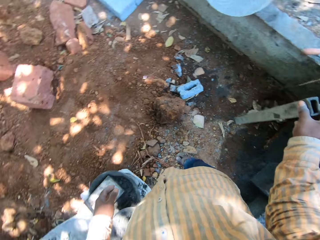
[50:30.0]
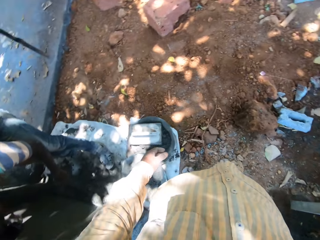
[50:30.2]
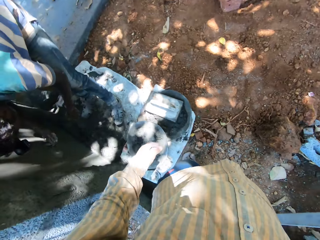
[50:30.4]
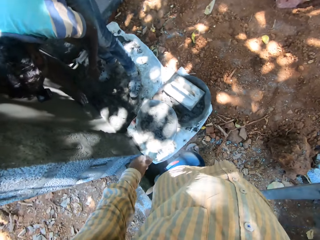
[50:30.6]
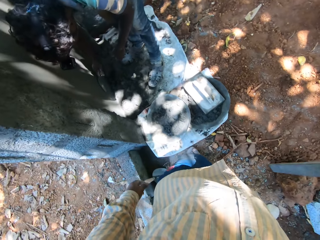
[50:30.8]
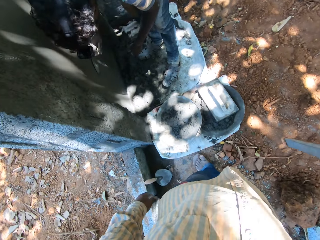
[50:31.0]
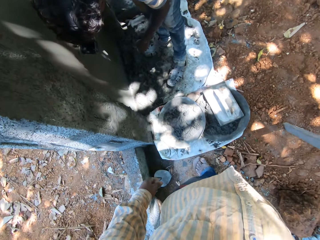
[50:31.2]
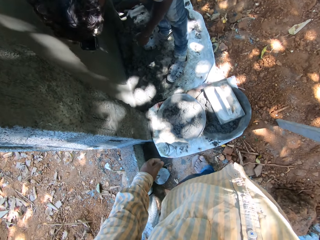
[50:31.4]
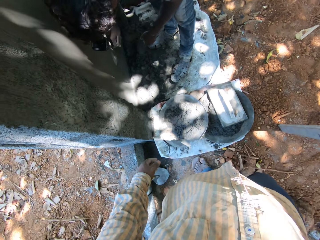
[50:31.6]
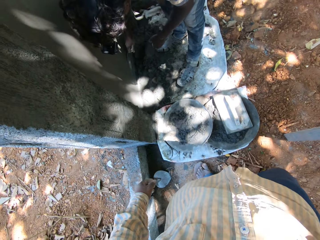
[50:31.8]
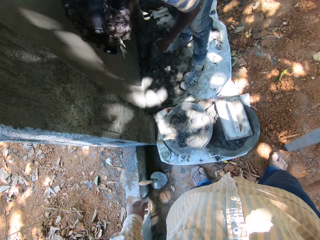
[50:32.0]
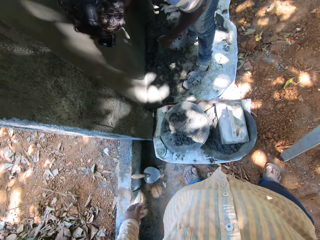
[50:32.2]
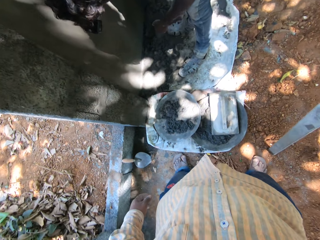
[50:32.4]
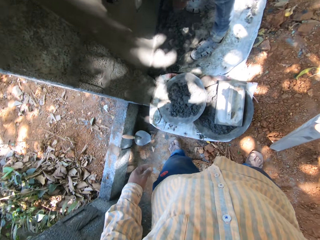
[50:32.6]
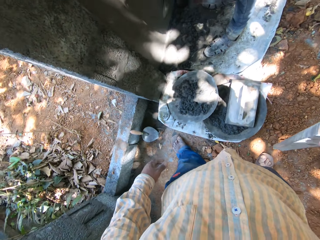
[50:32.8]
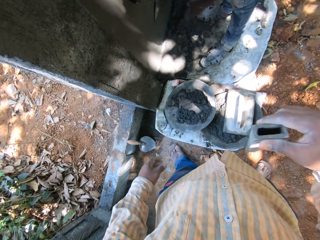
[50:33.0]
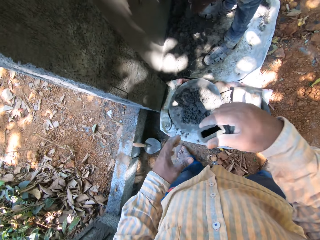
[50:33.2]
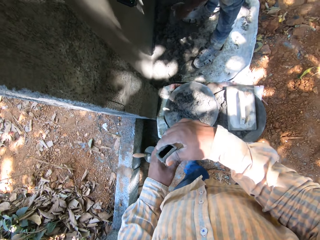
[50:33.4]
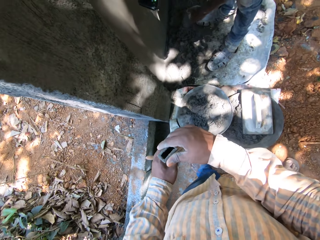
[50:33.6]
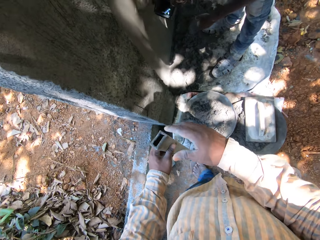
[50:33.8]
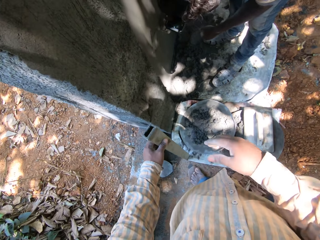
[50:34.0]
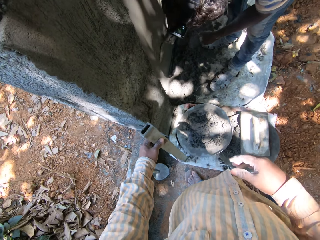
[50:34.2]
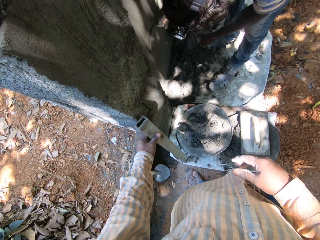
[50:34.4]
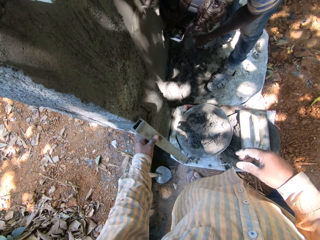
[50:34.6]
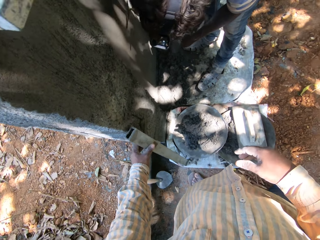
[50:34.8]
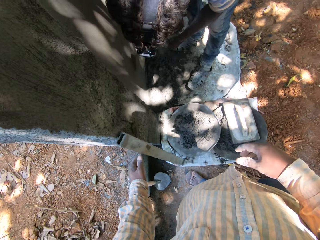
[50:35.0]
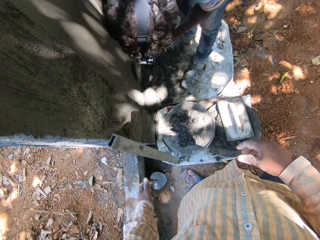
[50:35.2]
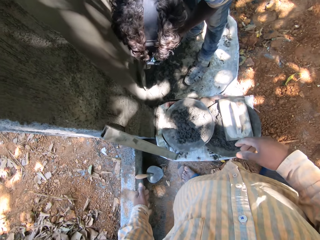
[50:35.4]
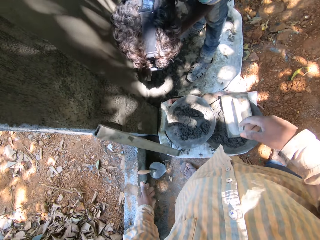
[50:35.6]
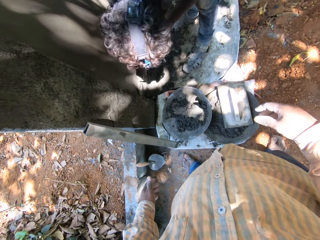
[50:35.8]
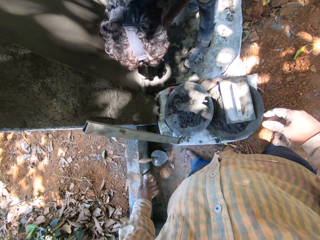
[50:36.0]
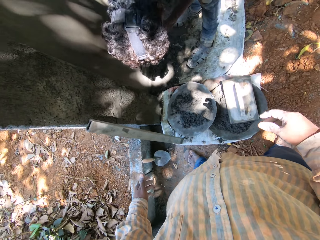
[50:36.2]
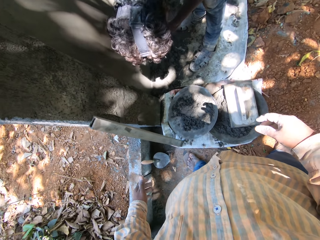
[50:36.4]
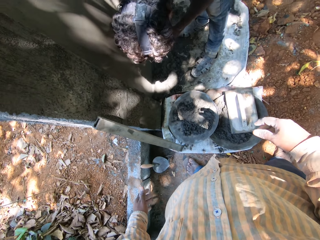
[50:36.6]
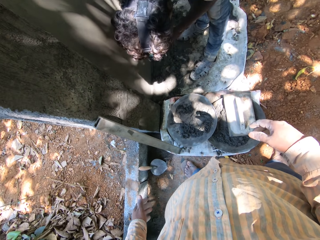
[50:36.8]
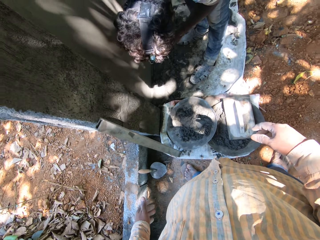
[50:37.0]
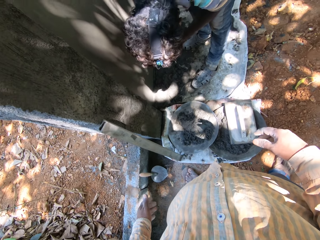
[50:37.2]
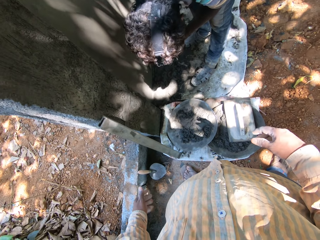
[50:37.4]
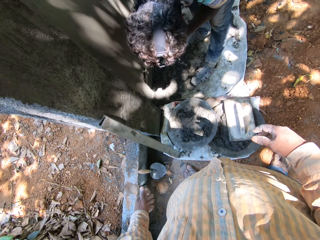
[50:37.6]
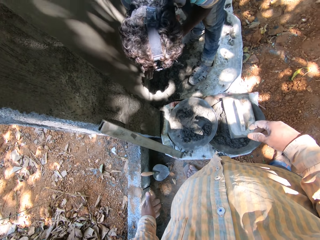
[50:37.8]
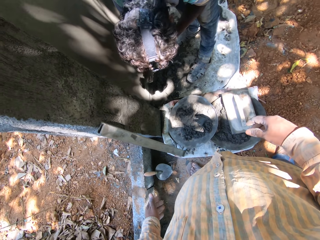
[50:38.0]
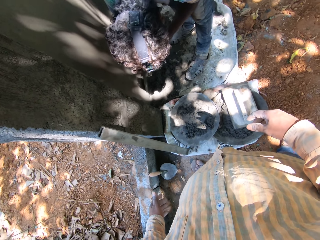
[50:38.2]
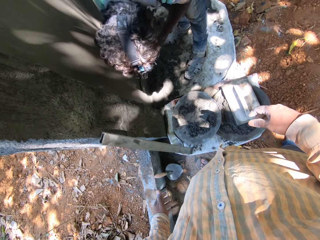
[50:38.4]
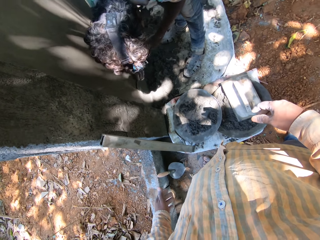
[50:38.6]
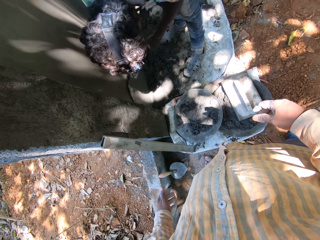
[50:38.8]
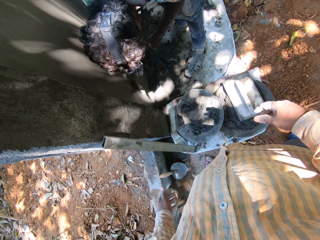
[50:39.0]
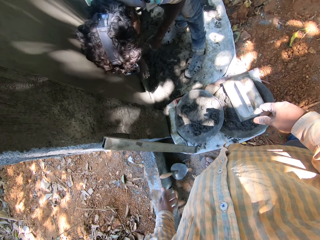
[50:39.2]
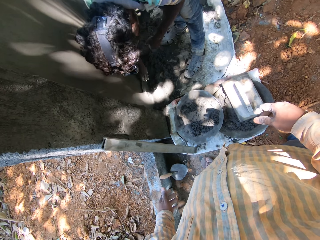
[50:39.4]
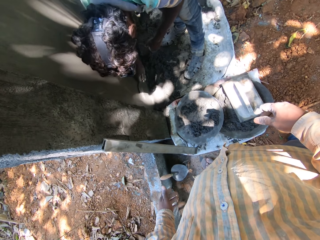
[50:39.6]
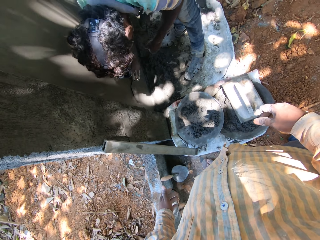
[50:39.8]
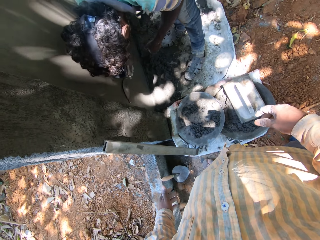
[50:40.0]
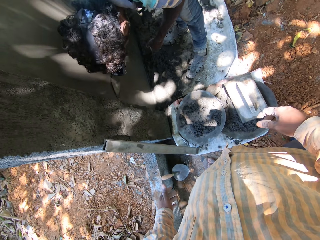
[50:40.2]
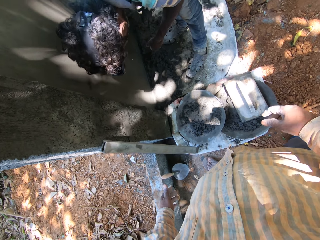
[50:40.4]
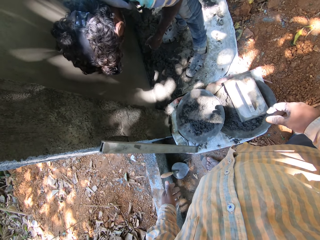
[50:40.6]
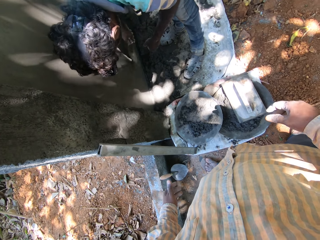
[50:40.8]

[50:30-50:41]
The camera wearer moves the rod. The man smoothens the wall with the hand trowel in his right hand. The camera wearer places the metal rod on the ground with his right hand. He lifts the metal rod from the ground with his left hand. He passes the metal rod from his right hand to his left hand. The man smoothens the wall with the hand trowel in his right hand. The camera wearer places the metal rod by the wall with his left hand. The man smoothens the wall with the hand trowel in his right hand. He smoothens the wall with the hand trowel in his right hand again.

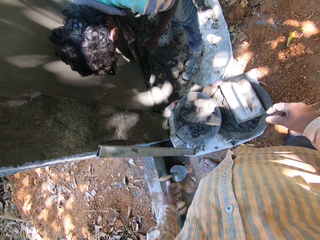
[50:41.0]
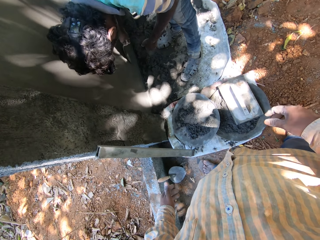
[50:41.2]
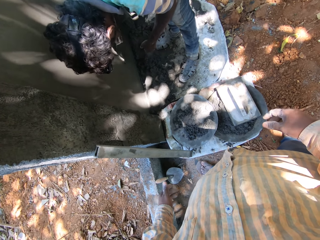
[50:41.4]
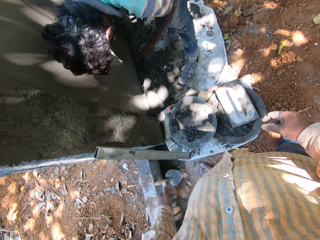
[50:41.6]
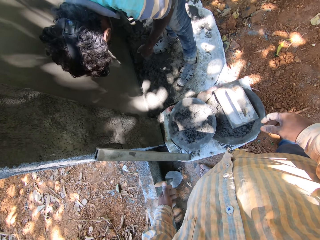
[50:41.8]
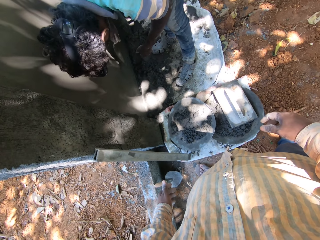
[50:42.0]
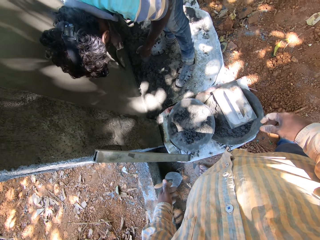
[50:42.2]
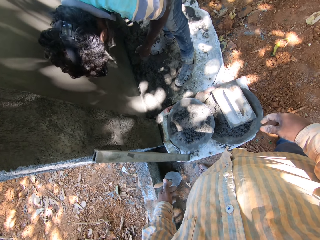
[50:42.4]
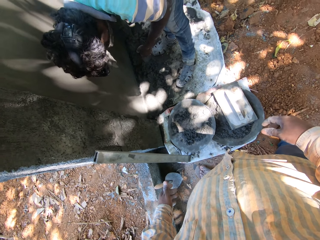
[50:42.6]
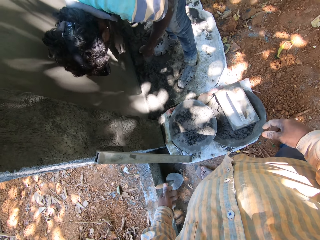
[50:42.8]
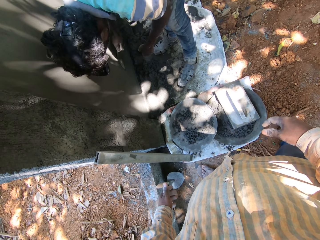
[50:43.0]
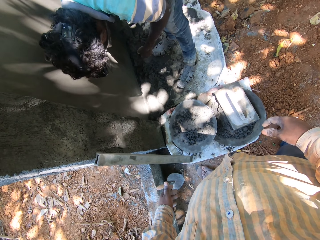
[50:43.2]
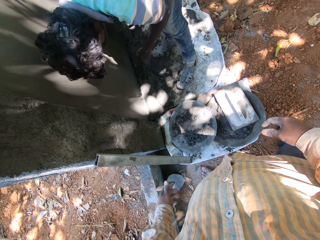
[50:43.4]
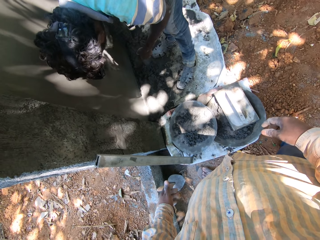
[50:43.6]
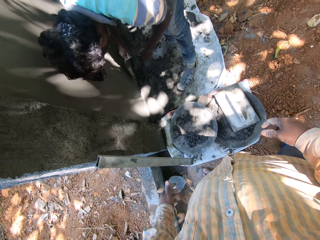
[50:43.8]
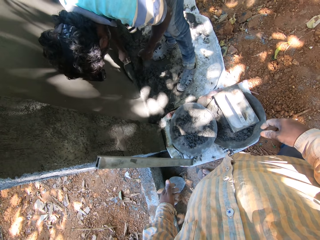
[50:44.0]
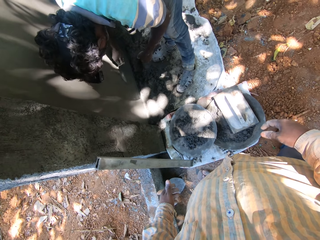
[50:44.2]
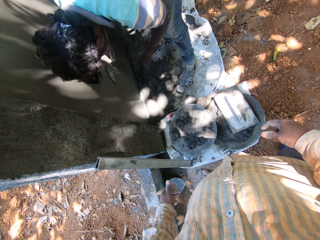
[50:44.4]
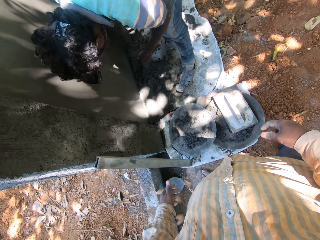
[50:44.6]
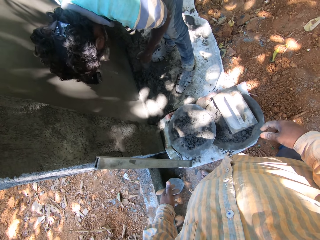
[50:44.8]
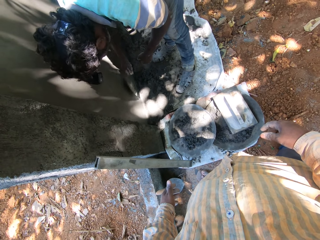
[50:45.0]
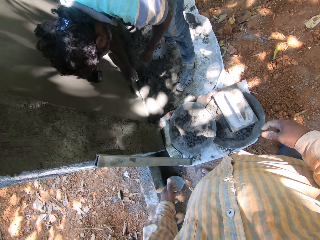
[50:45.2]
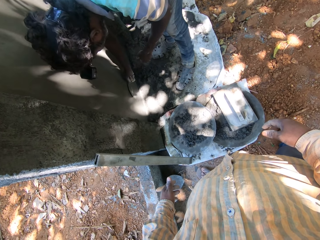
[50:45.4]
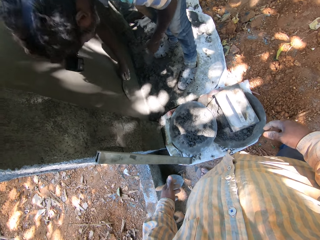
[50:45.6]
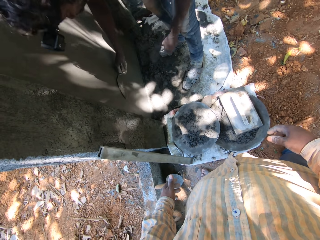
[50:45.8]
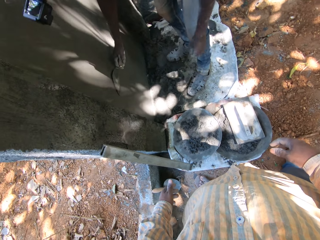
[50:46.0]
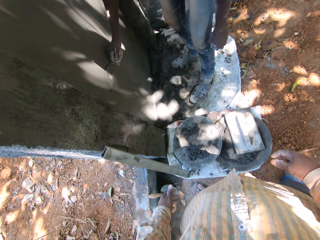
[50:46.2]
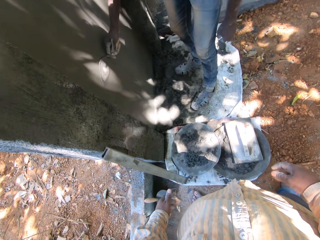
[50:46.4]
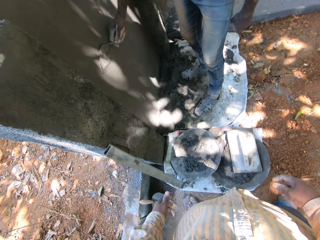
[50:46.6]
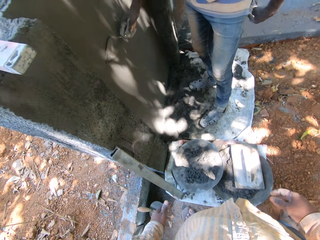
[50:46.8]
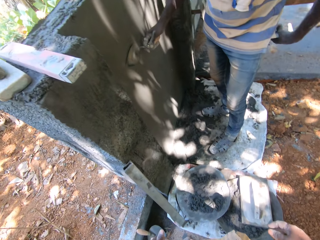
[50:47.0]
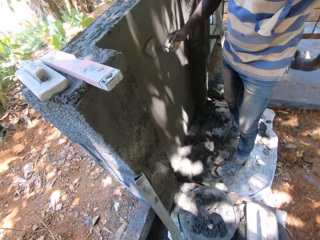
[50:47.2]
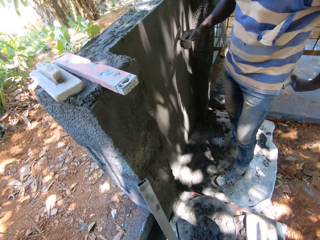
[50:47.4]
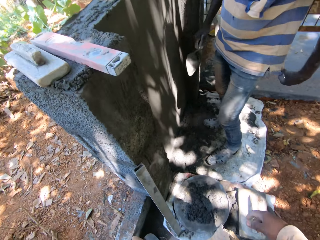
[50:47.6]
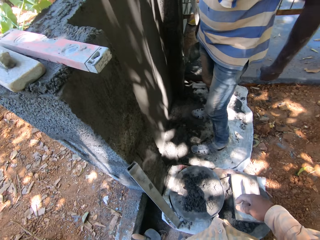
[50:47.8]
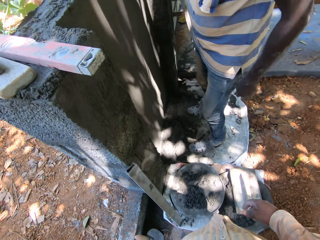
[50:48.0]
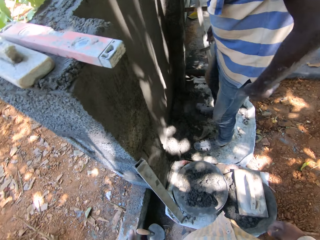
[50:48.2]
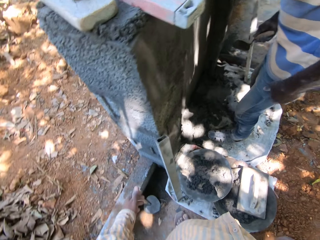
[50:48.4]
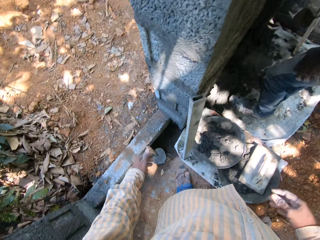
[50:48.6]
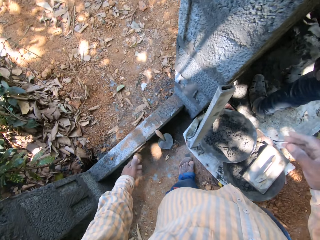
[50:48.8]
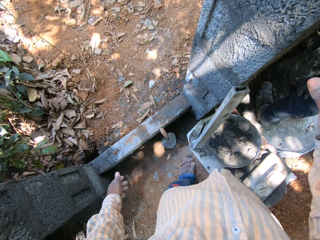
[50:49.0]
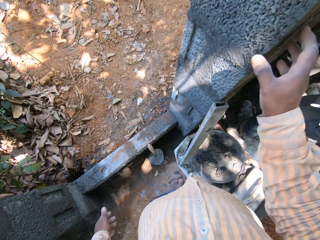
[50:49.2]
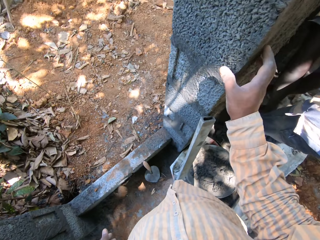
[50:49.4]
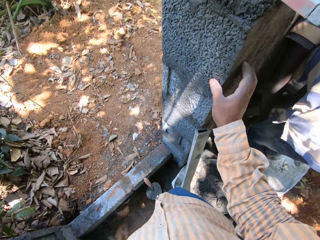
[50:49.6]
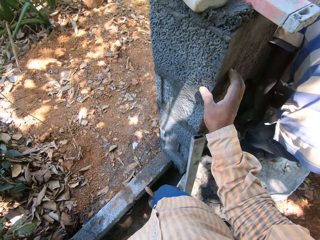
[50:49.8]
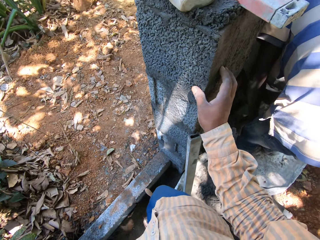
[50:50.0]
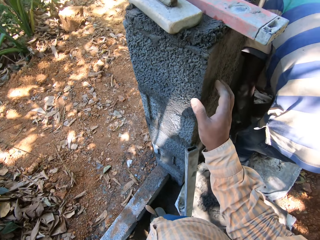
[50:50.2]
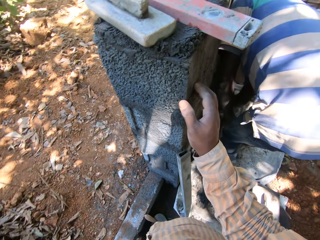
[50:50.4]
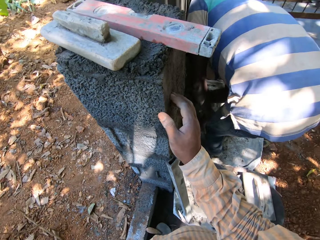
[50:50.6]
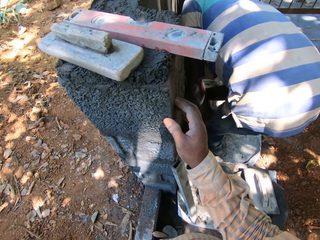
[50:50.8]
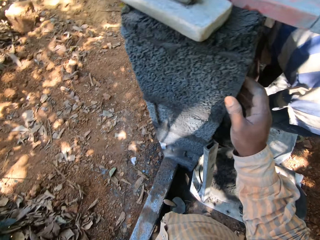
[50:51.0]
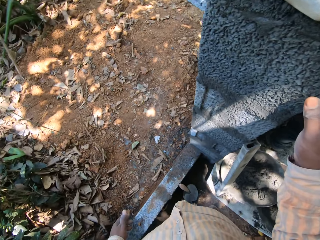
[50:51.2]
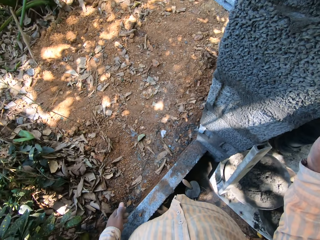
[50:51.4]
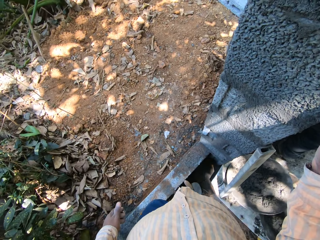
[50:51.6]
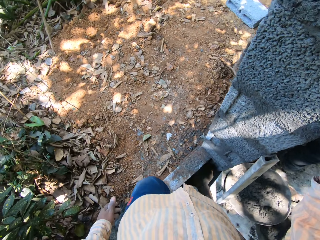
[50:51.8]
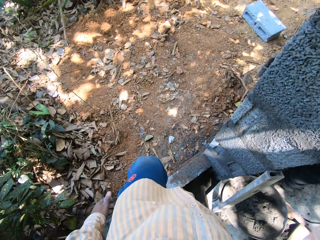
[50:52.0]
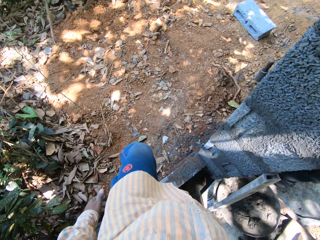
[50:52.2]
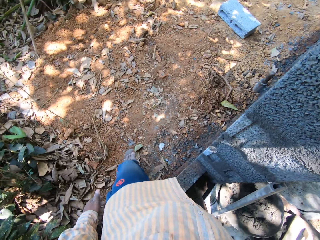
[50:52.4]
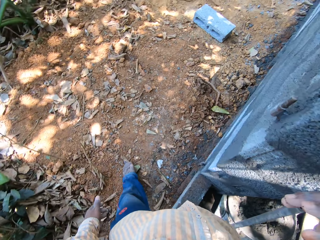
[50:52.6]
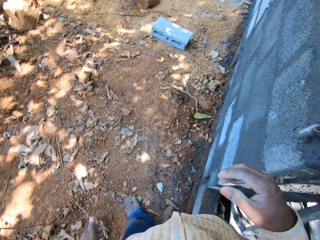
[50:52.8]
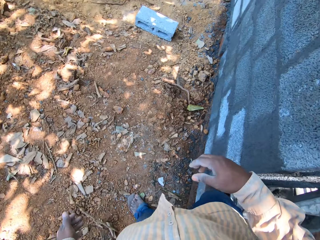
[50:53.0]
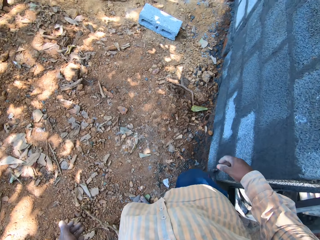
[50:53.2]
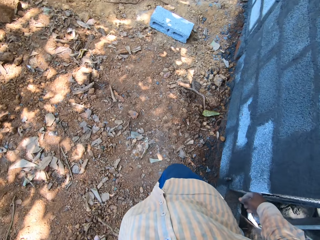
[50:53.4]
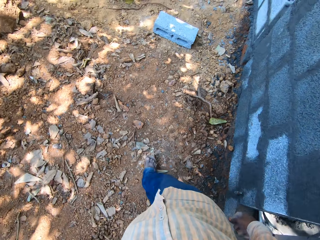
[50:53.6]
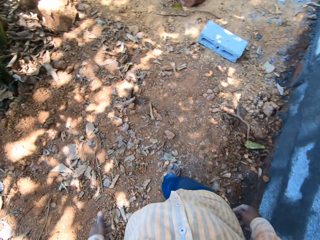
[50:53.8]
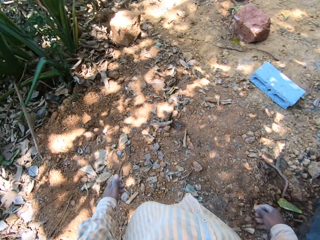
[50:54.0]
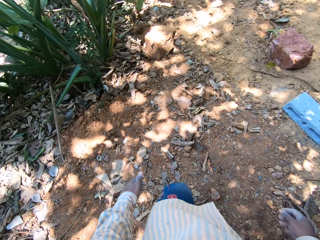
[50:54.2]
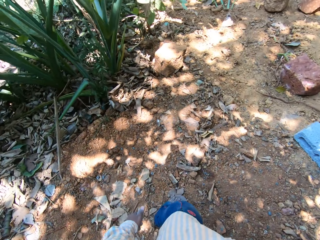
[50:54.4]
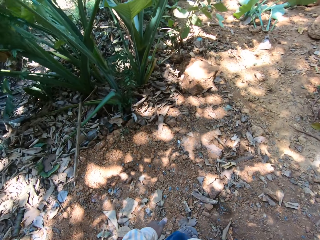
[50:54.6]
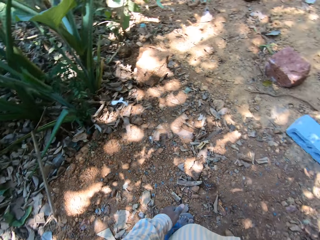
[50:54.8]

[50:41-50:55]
The camera wearer looks at the man as he smoothens the wall. The man turns. The camera wearer places his left hand on the wall. The man smoothens the wall with the hand trowel in his right hand. The camera wearer walks around.
